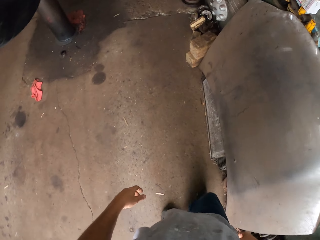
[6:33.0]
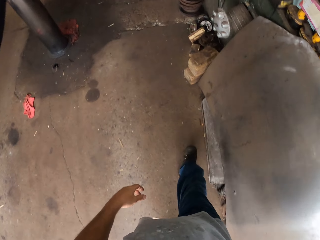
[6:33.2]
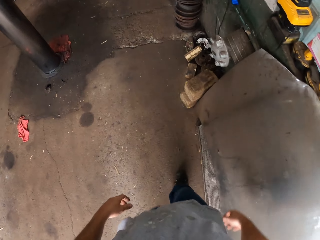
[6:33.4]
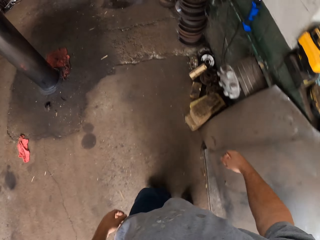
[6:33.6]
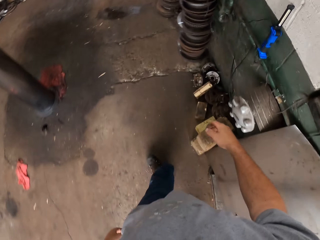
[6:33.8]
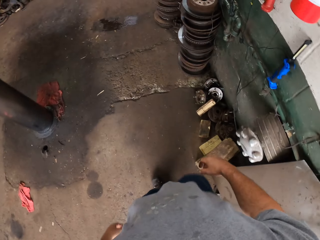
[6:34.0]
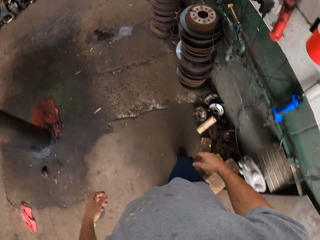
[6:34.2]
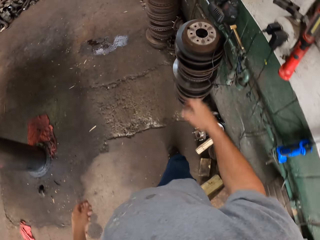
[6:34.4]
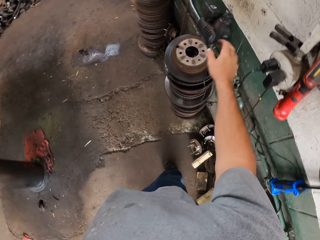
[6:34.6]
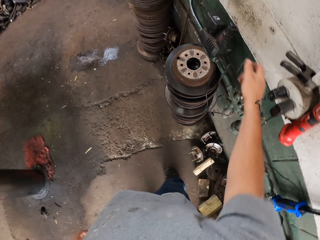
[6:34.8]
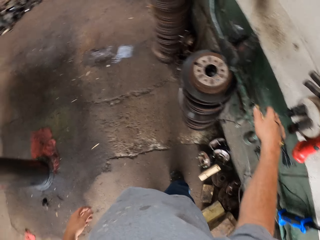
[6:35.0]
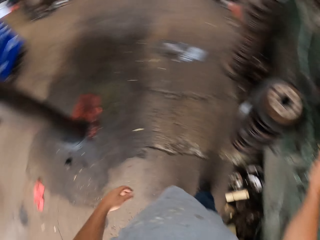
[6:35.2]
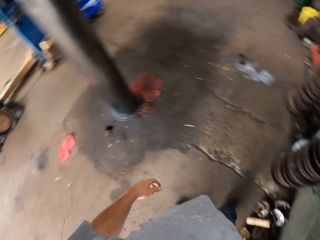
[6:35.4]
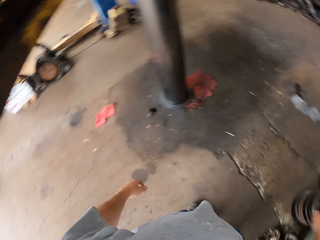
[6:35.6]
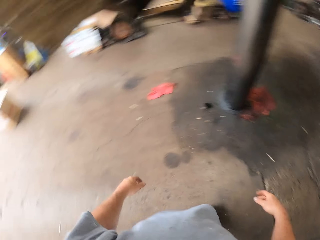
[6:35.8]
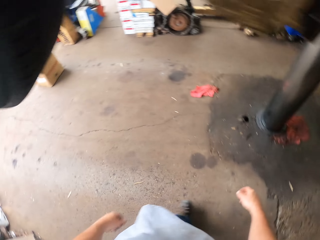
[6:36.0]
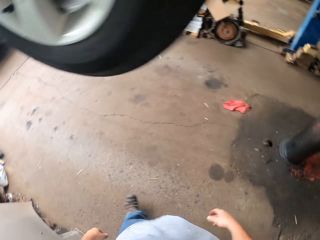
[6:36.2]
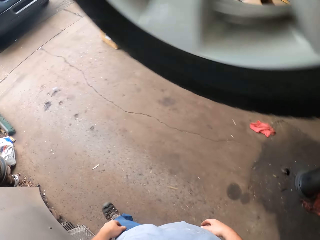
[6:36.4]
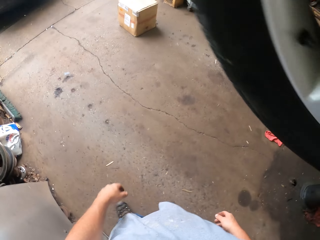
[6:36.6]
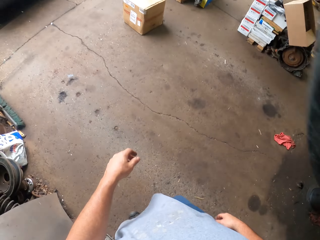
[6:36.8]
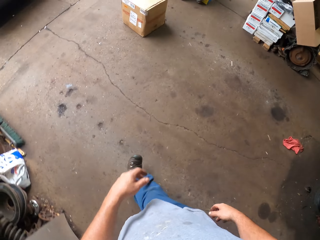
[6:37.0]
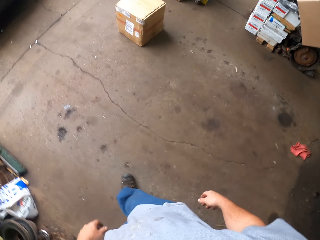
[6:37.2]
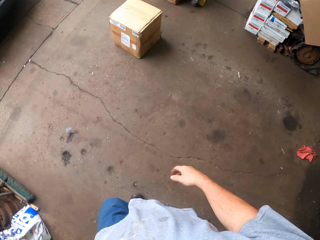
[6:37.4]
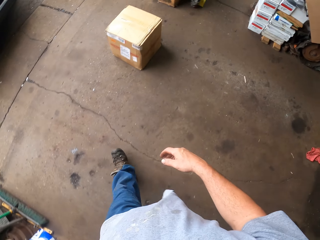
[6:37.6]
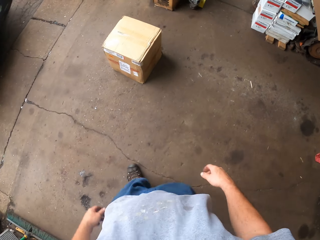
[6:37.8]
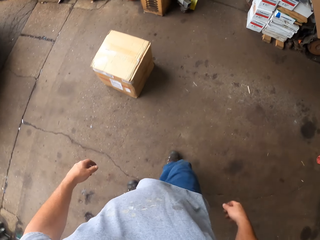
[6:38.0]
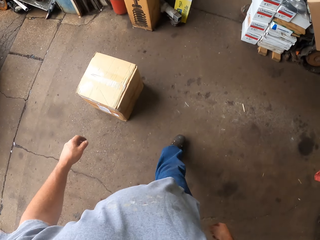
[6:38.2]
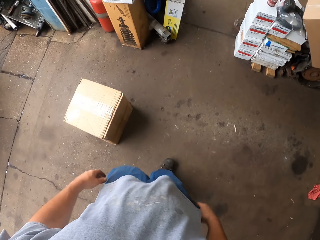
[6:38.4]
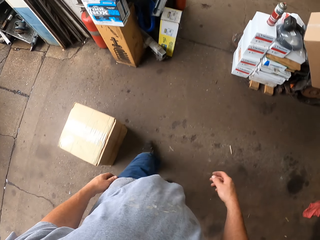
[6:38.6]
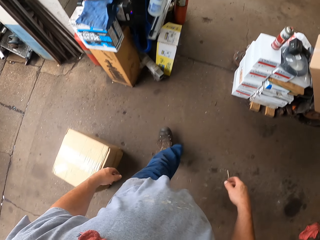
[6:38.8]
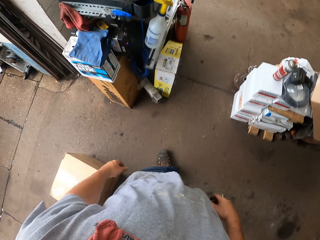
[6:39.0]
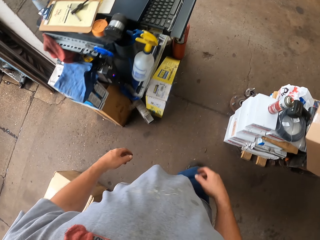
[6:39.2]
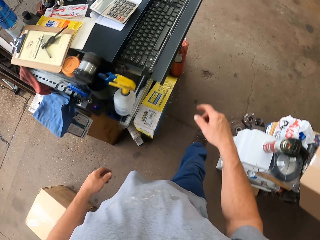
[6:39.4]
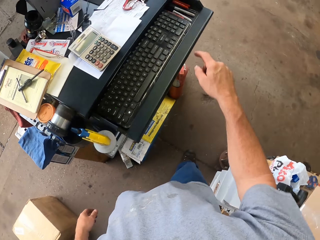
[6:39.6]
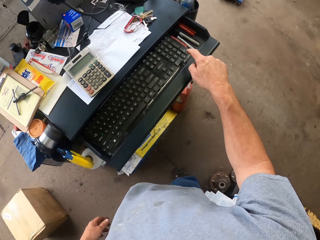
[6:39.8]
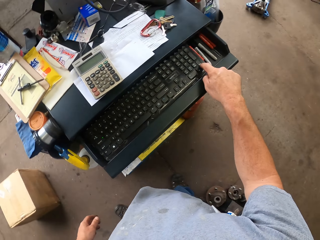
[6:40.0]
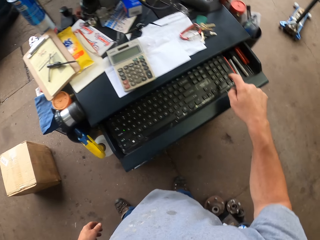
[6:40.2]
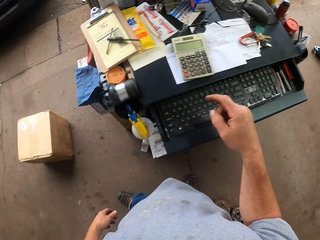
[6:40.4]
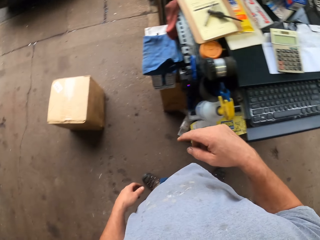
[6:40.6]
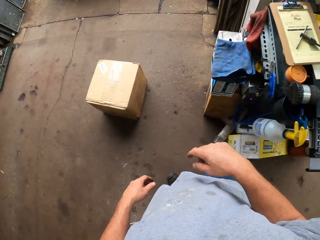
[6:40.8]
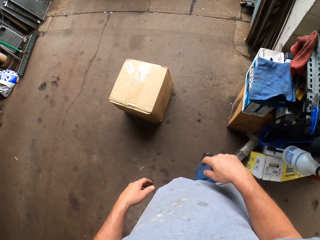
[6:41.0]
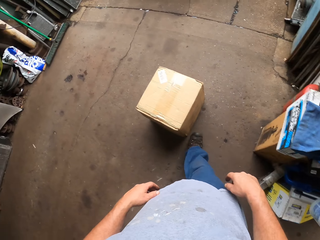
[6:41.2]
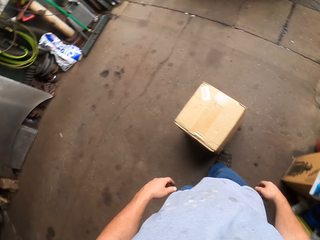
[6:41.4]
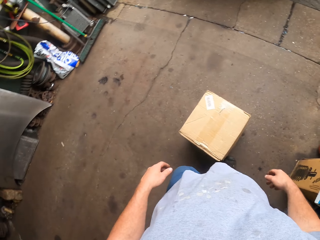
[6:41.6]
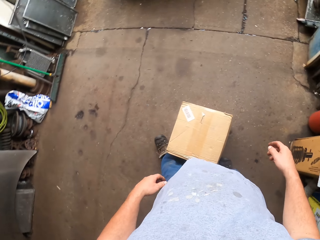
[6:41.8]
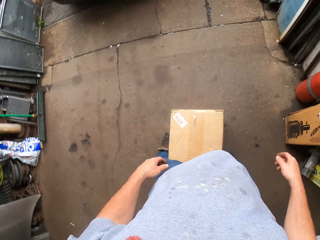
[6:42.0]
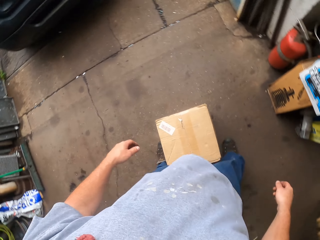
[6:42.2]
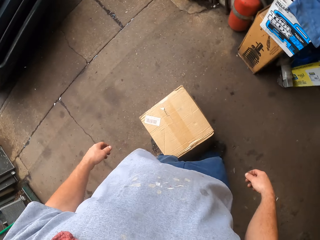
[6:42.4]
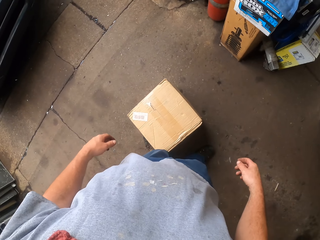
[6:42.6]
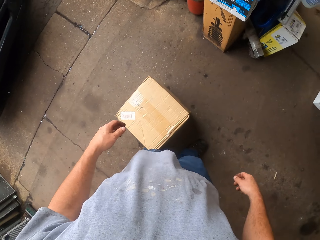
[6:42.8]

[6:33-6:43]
The camera wearer moves around the garage. They pick up something. They move around the garage. They press the keyboard.

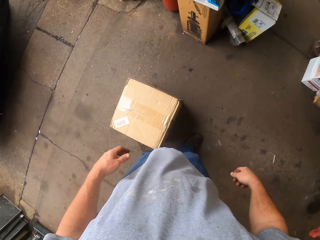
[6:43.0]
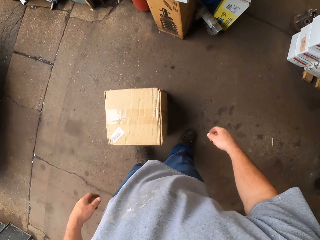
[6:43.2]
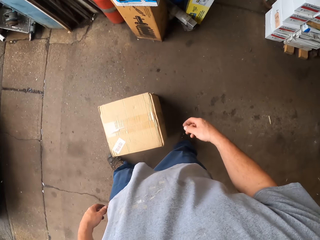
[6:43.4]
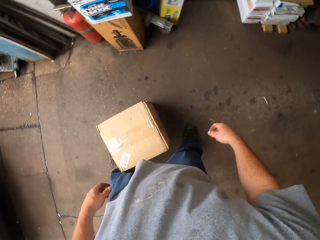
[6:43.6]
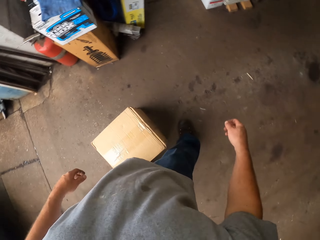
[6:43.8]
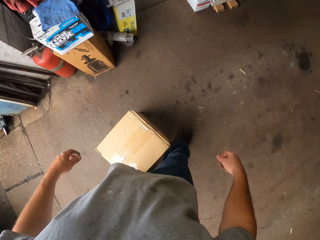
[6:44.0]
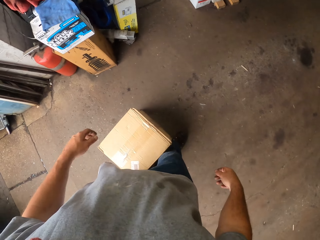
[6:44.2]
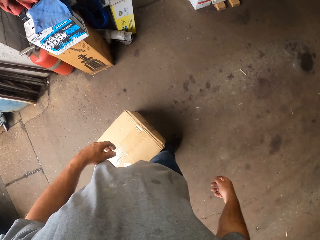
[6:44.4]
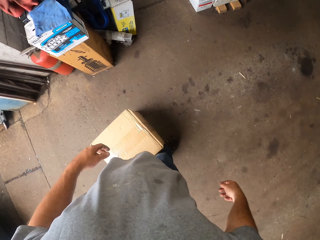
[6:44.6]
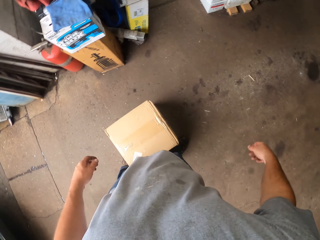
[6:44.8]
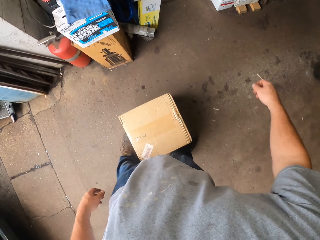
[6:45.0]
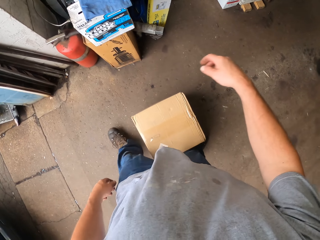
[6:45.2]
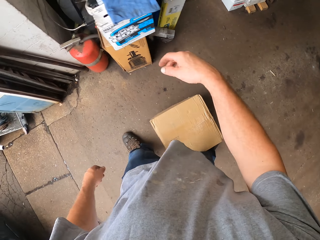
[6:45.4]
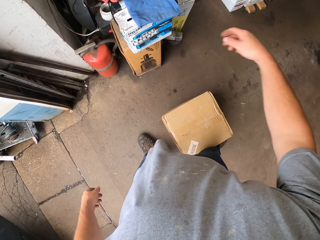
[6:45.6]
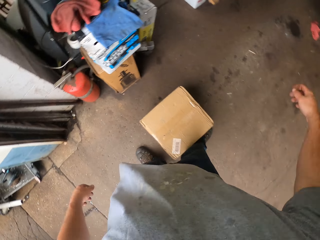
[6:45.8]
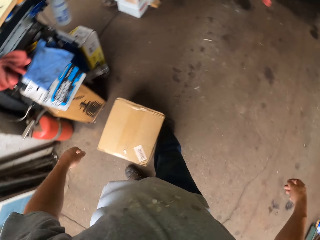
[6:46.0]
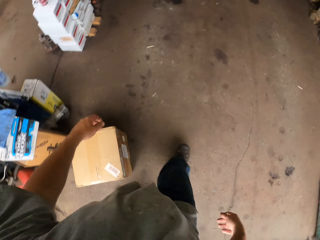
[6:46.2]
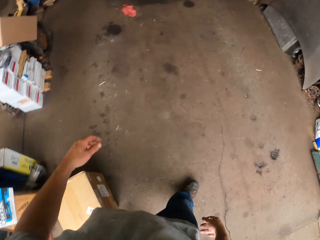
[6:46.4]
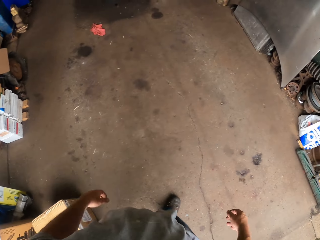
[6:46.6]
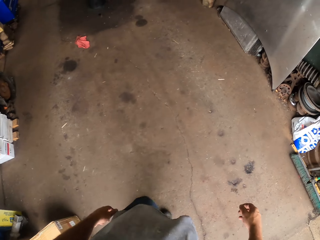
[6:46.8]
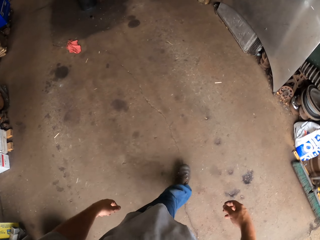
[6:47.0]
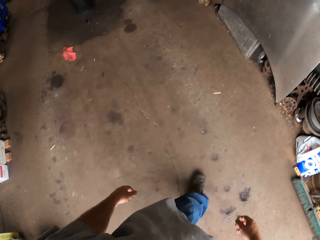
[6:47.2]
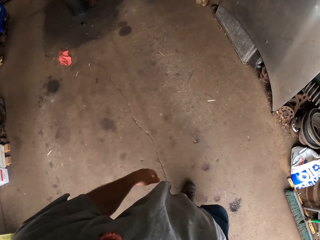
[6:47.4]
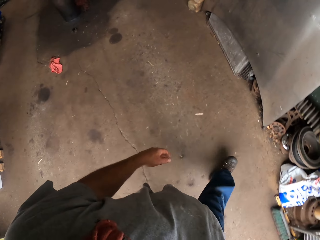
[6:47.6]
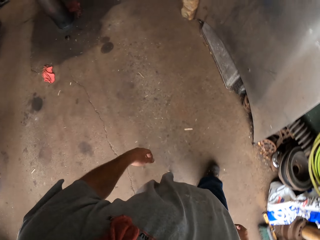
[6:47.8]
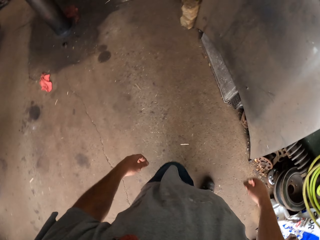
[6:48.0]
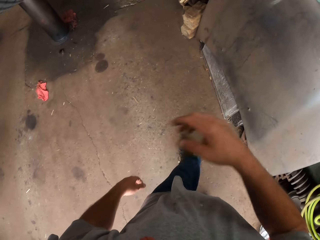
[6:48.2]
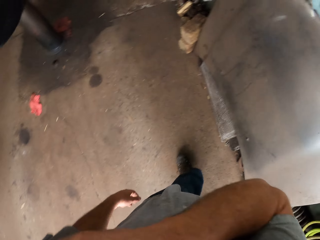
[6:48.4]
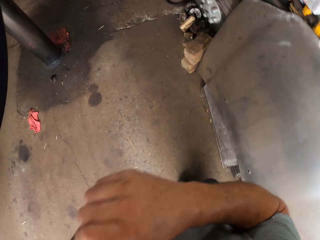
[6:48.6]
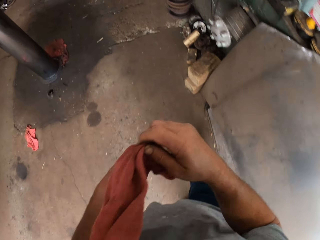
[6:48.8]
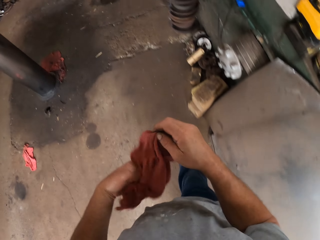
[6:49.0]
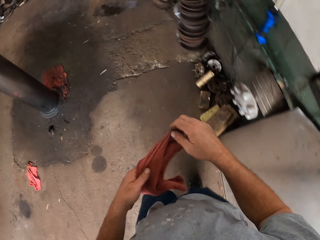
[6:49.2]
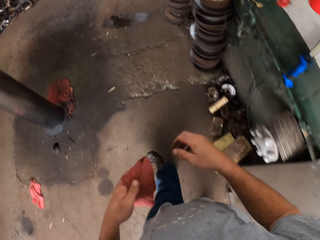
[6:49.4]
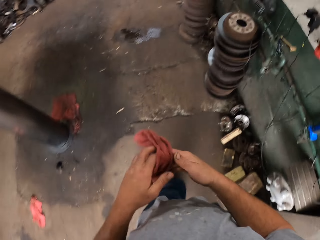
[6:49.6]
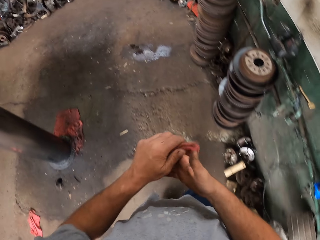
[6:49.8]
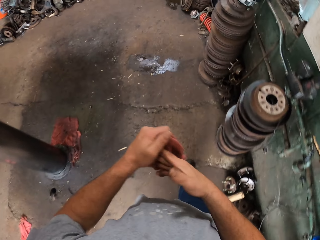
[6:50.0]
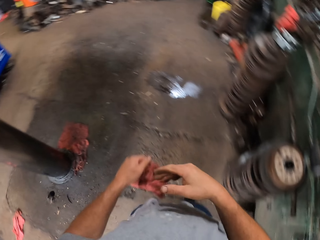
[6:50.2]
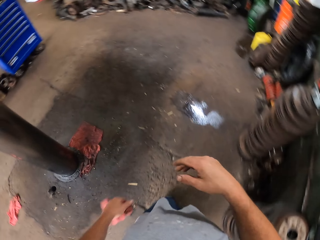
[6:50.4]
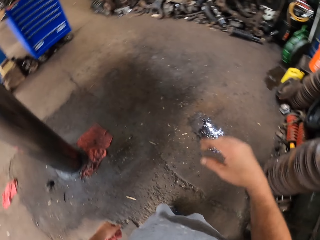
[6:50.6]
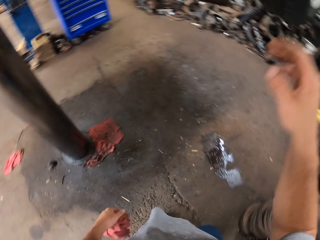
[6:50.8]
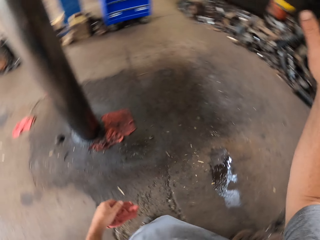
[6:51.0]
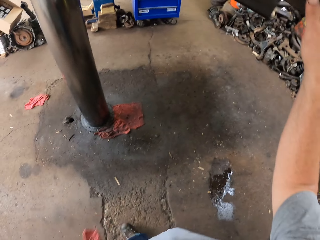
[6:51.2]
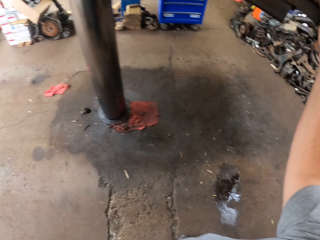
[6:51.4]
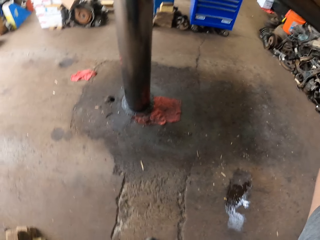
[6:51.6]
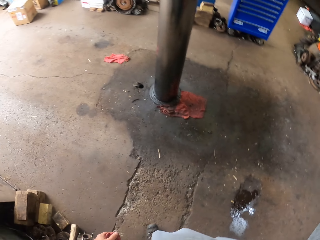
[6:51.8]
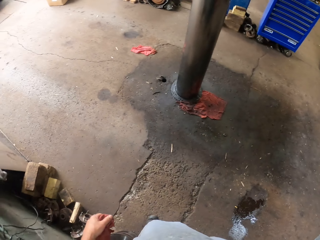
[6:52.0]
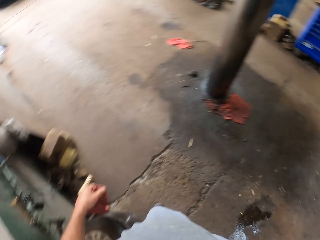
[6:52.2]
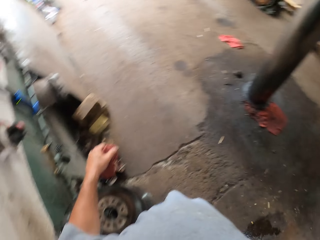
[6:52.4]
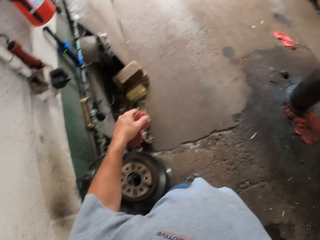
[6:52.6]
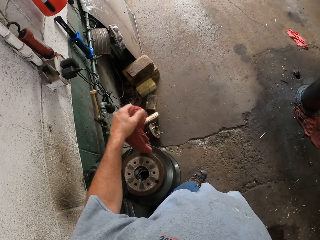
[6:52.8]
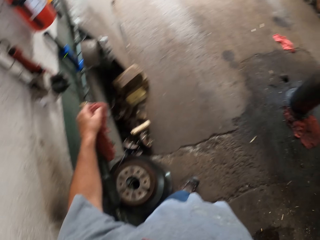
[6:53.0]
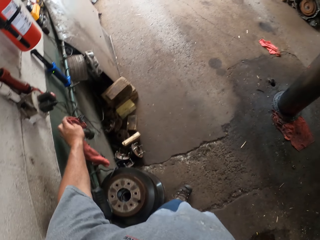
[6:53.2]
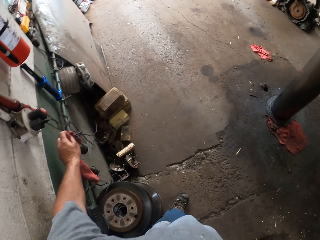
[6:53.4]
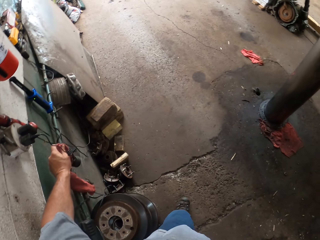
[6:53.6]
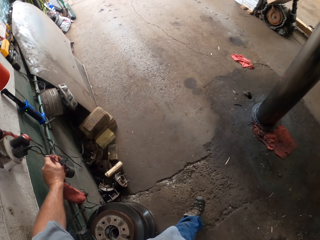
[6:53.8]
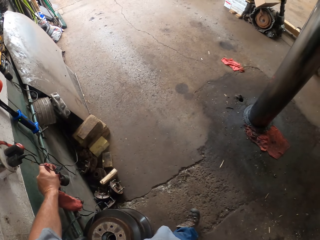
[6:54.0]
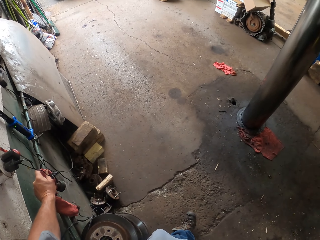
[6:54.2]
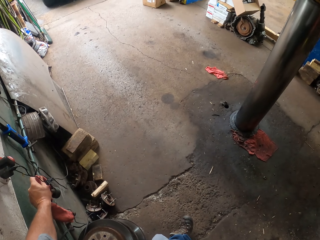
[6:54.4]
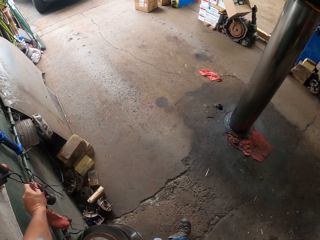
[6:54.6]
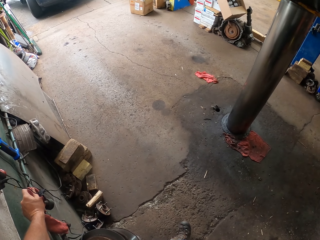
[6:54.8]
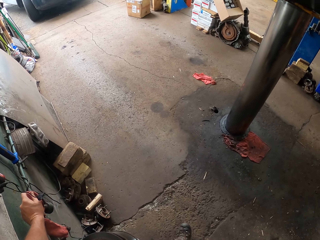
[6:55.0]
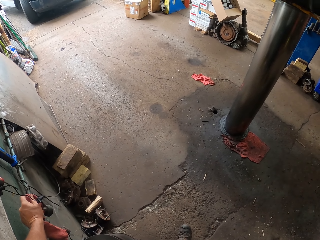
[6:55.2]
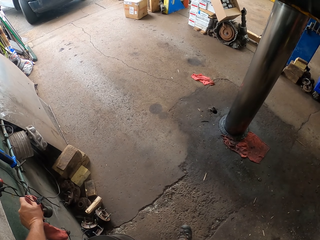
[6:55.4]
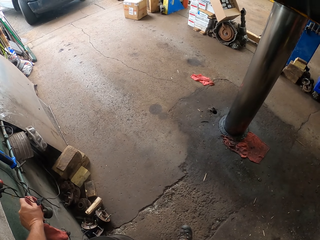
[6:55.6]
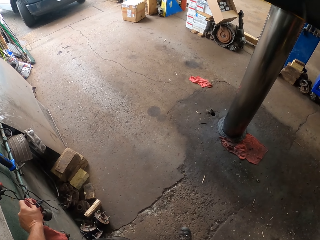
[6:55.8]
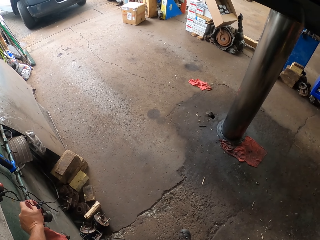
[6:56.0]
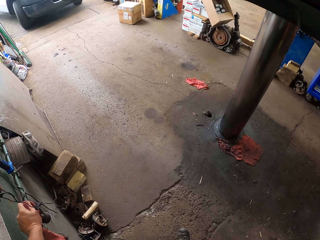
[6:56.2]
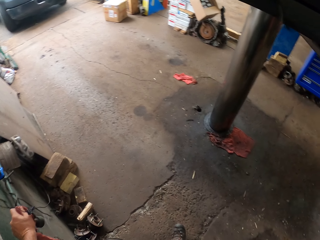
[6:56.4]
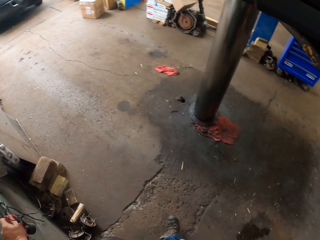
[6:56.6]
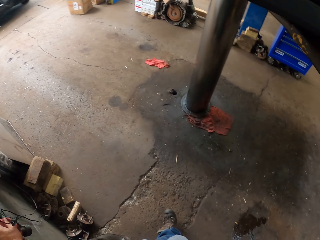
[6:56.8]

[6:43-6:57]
The camera wearer pushes a box with the leg. They move around the garage. They remove the cloth from the shoulders. They move around the garage. They walk forward. They hold something. They hold a pipe.
